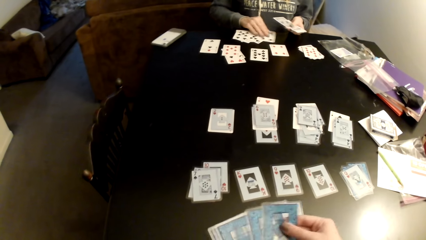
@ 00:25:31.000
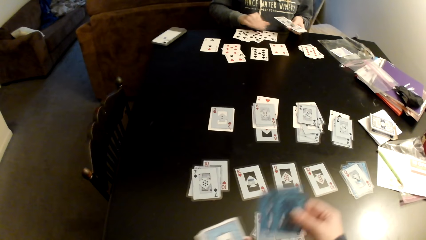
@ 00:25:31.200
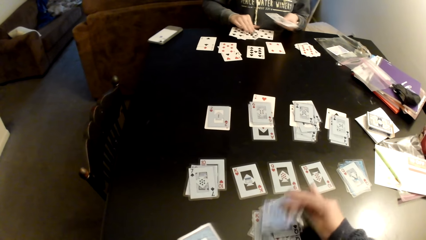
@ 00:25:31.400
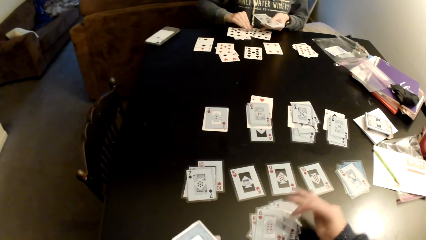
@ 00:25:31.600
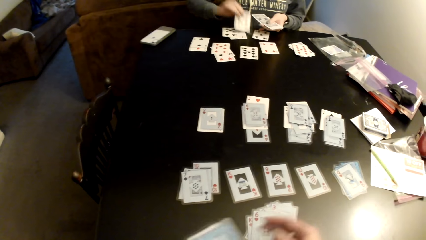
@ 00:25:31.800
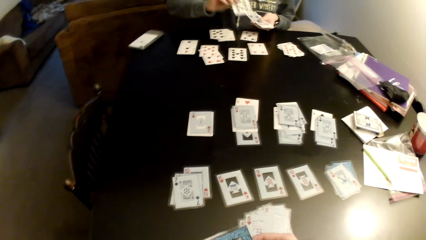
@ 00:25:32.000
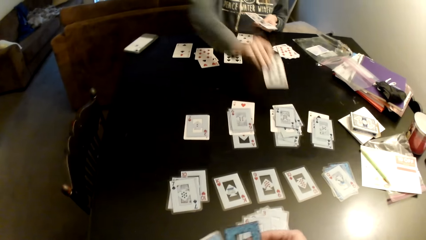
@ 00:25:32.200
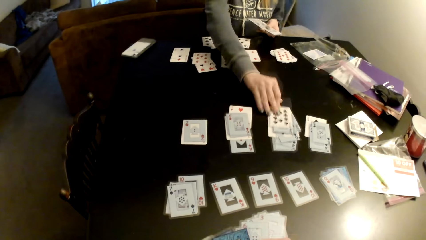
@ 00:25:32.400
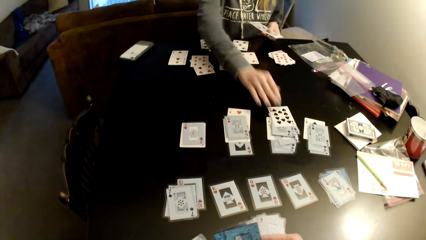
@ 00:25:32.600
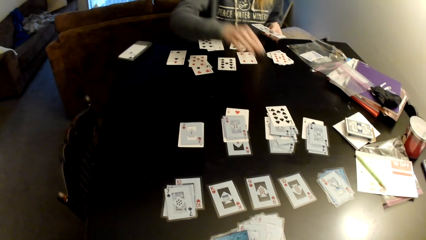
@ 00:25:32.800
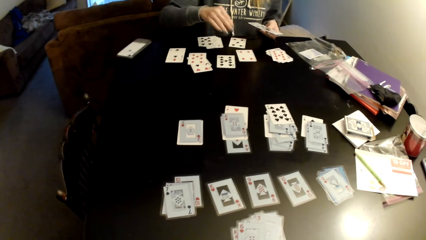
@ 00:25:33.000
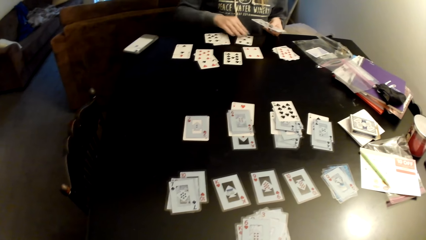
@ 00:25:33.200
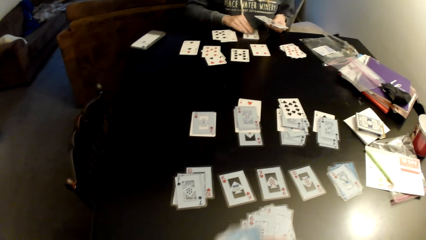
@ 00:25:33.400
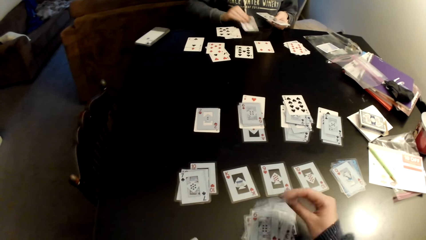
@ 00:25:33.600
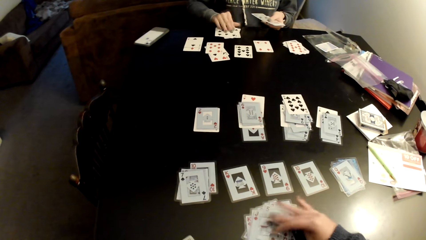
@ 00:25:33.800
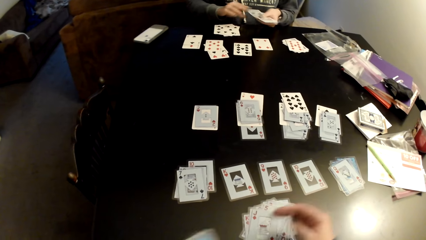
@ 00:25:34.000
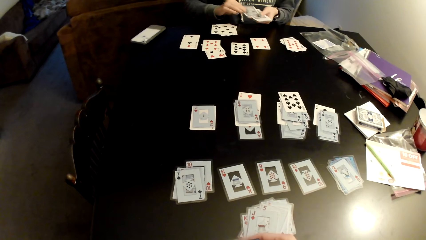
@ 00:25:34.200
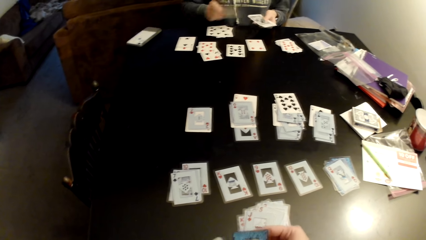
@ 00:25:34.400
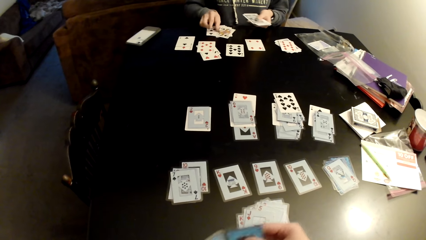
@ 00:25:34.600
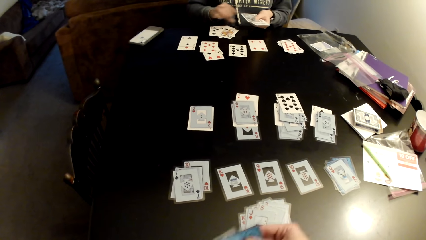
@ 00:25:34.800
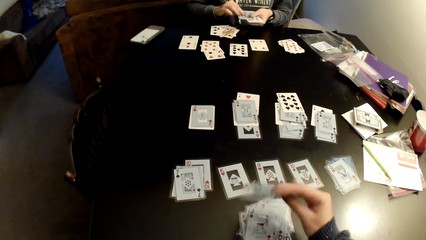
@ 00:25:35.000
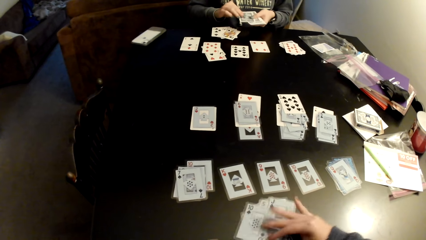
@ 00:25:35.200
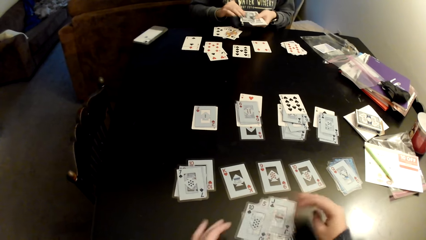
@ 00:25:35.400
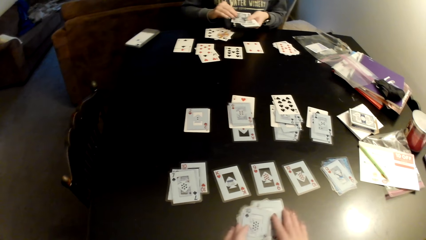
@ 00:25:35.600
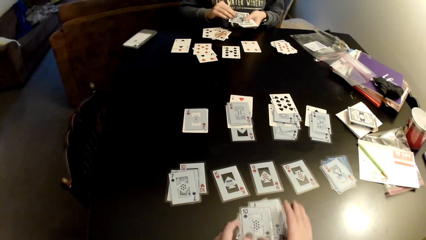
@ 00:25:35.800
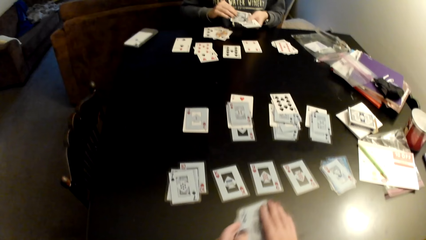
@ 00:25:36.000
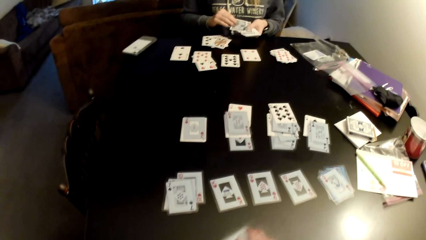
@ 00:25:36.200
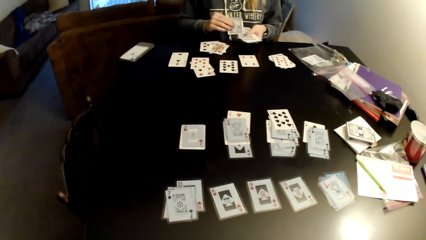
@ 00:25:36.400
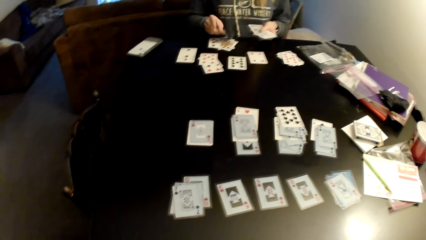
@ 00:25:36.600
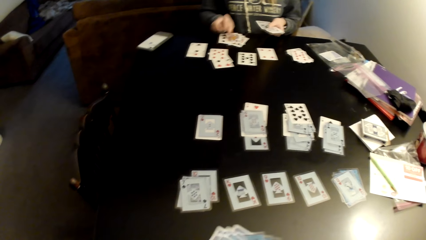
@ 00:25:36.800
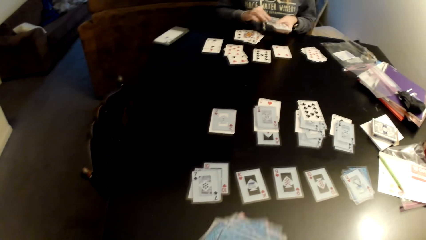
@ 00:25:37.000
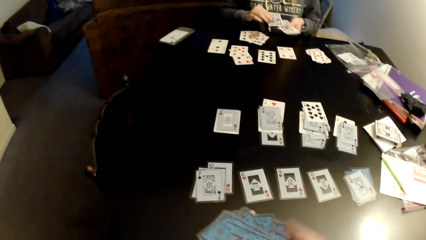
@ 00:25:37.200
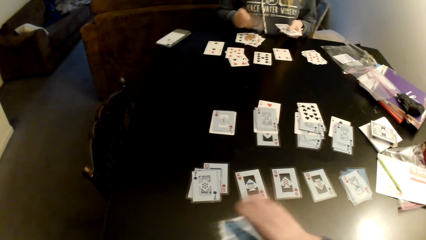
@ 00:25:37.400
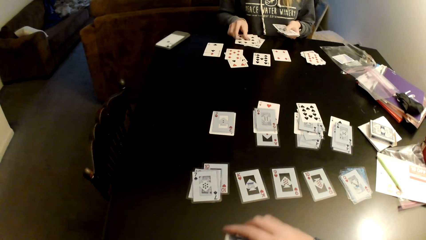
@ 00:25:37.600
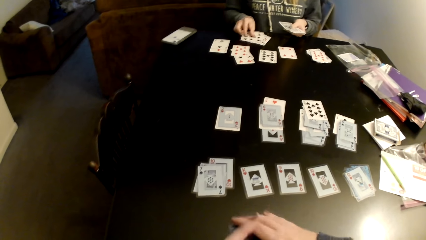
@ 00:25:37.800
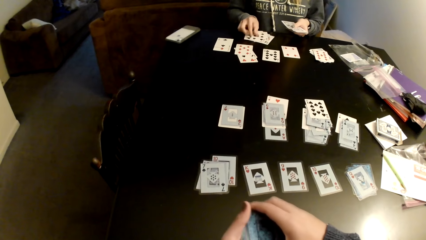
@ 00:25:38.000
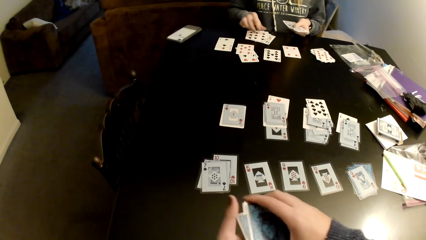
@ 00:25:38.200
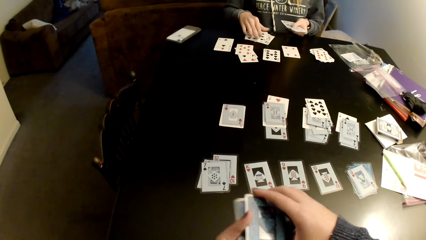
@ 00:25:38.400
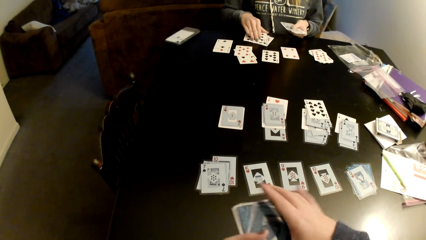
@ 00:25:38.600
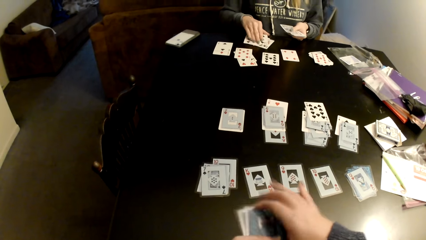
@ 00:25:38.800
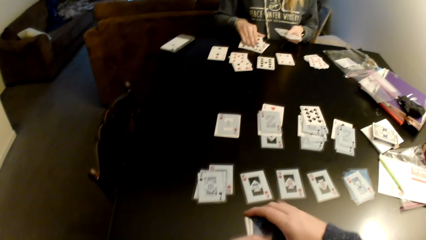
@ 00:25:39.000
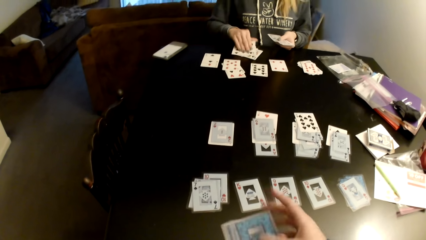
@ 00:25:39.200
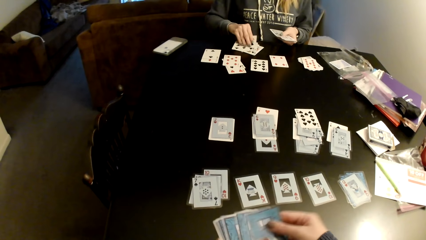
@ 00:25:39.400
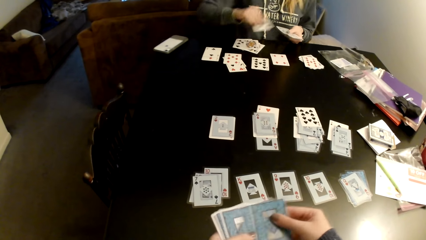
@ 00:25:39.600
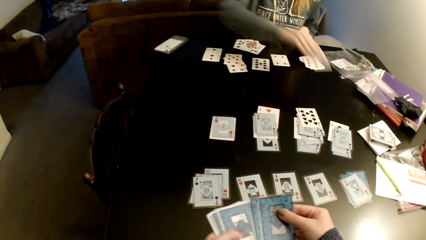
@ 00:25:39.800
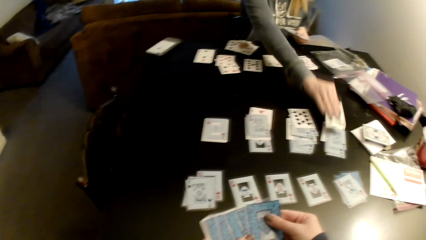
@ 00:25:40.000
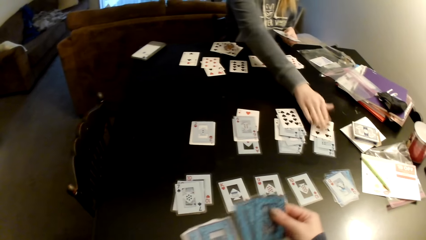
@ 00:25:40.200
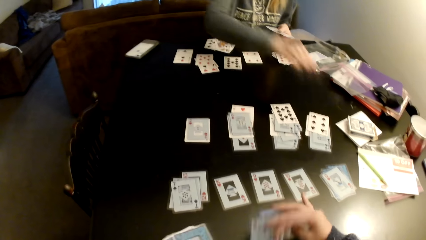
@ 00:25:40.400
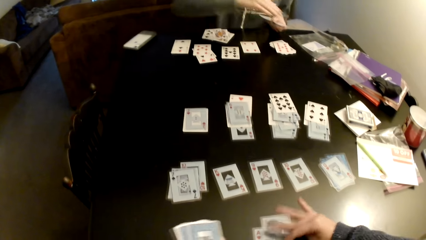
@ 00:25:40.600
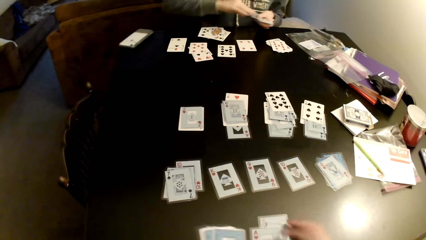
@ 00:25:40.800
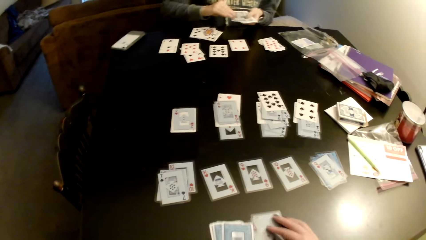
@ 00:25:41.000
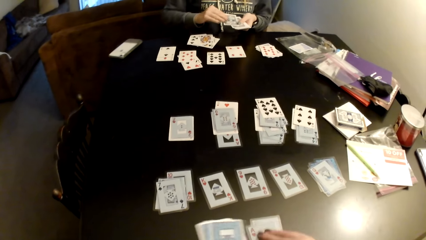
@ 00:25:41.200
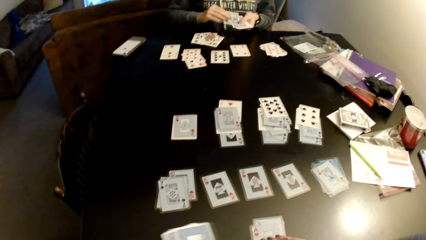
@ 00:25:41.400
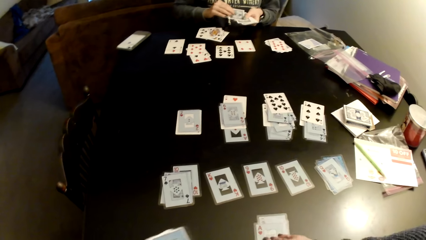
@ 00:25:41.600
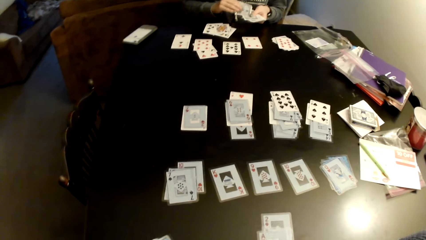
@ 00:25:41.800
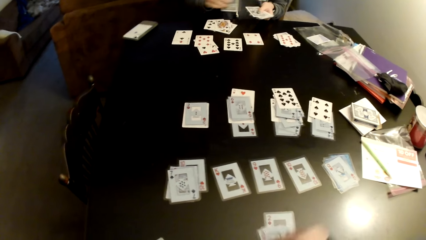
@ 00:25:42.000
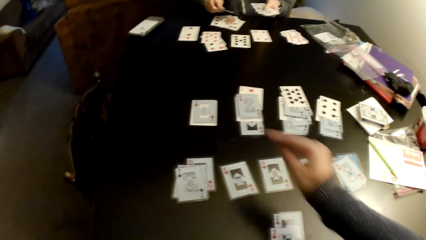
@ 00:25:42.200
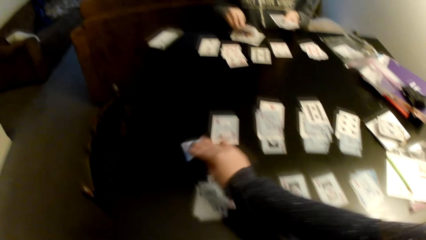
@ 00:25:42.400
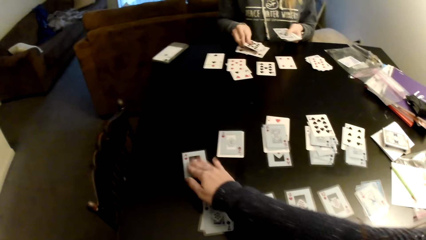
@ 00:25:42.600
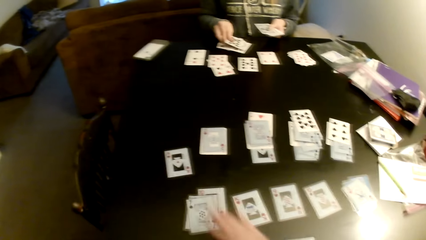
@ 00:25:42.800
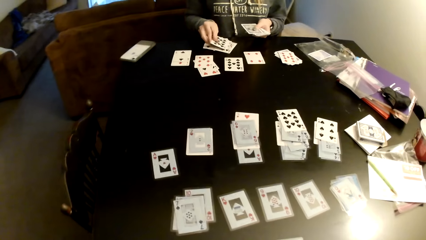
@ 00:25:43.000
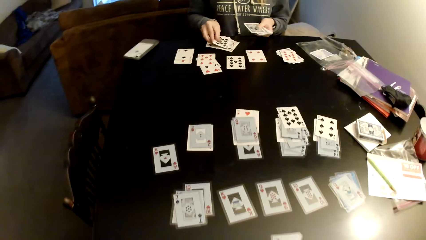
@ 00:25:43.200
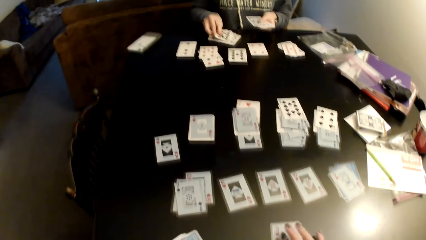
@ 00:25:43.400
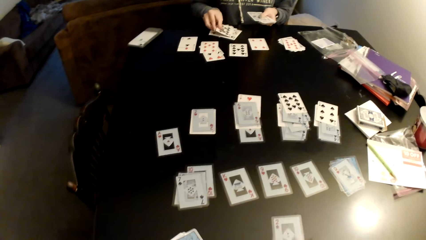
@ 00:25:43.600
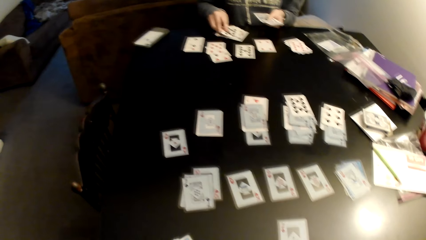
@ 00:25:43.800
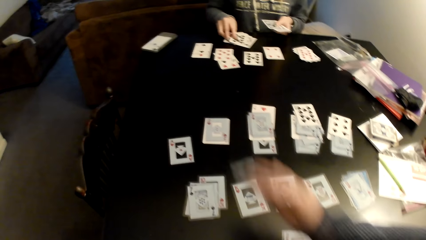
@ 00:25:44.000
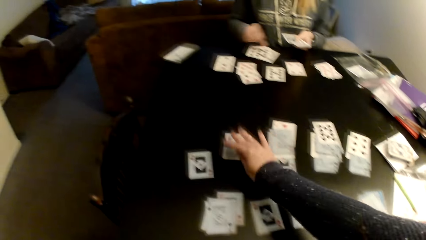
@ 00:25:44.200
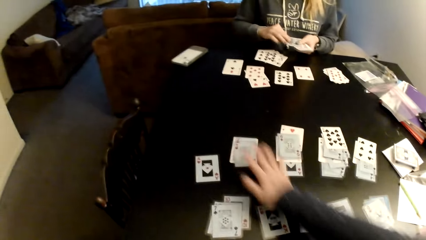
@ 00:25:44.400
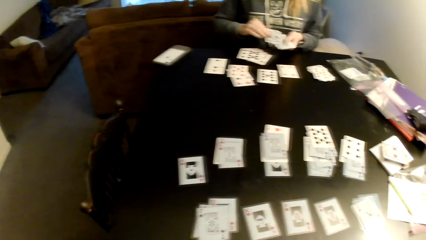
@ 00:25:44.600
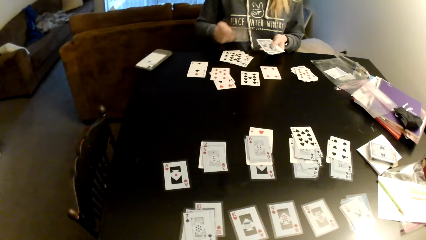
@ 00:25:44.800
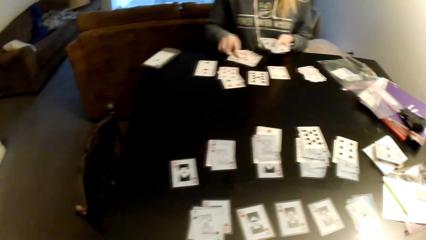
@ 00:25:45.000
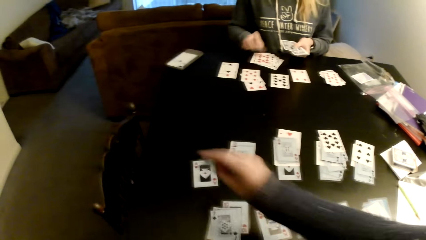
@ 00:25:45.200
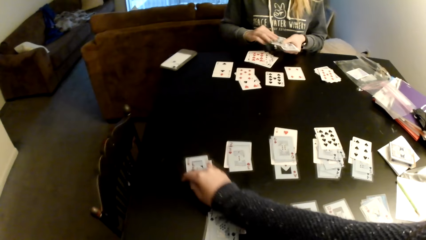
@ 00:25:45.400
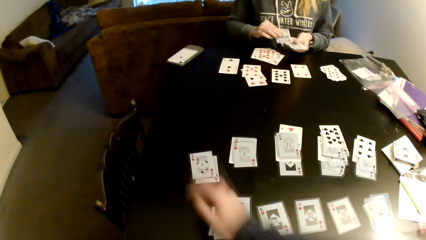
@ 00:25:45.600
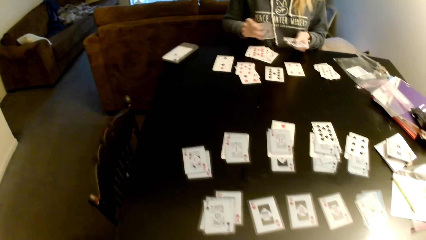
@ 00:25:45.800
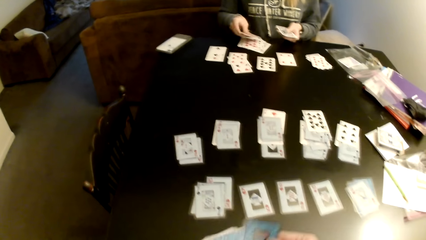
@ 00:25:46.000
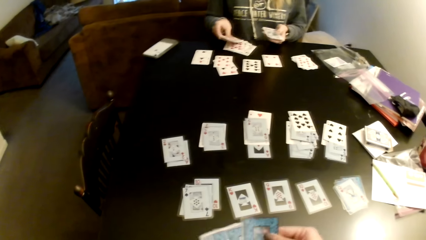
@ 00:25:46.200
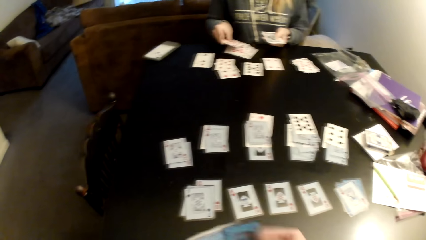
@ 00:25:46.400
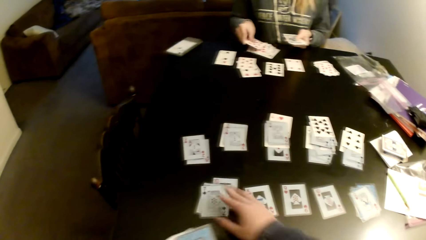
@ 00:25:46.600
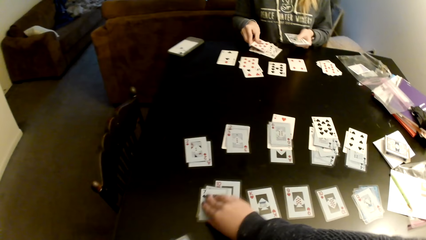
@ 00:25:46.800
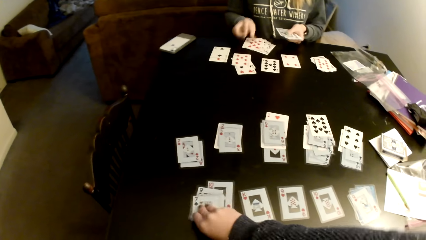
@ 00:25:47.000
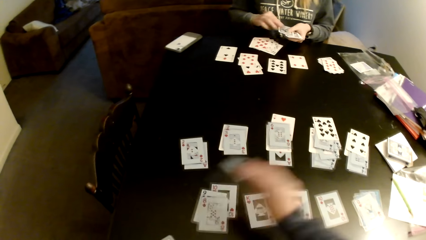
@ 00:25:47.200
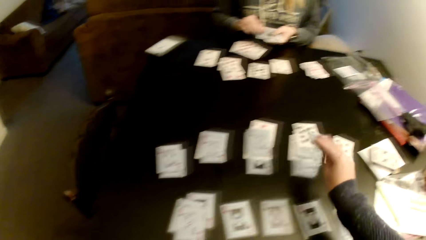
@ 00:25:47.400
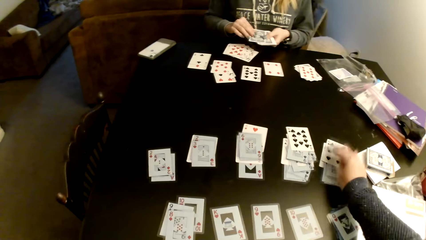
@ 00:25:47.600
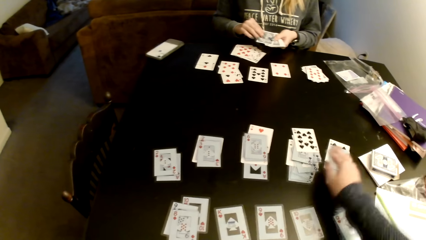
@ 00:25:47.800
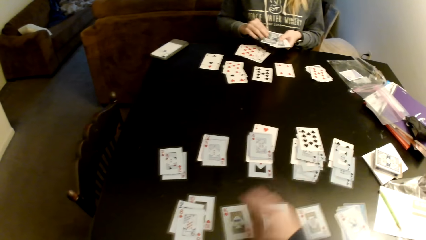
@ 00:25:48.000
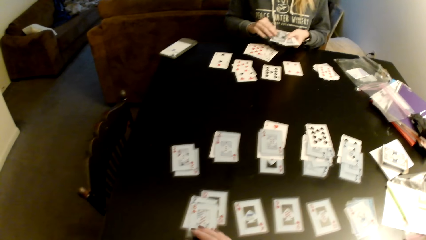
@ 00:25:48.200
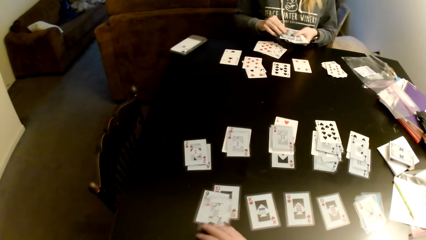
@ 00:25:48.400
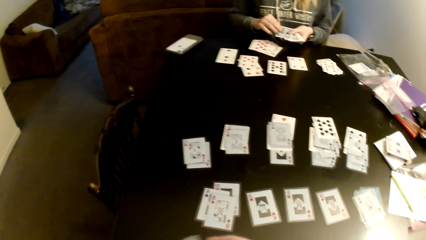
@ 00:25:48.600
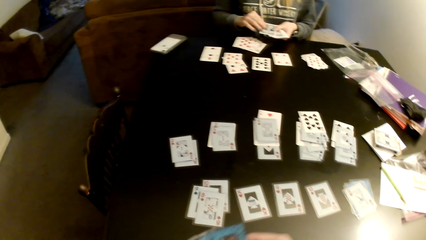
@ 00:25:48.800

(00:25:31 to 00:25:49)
The camera wearer distributes cards on the table. A woman sorts cards on the table. The woman picks up a card and puts the card on a card. The woman picks up a card and puts the card on a card. The camera wearer puts cards on the table. The woman puts cards on the table. The woman distributes cards on the table. The camera wearer picks up cards from the table. They align the cards with both hands. The woman picks up cards from the table and puts the card on a card. The camera wearer distributes cards on the table. The woman sorts cards on the table and distributes cards on the table. The camera wearer moves cards on the table. The woman sorts cards on the table. The camera wearer picks up a card and puts the card on a card. The woman distributes cards on the table.
